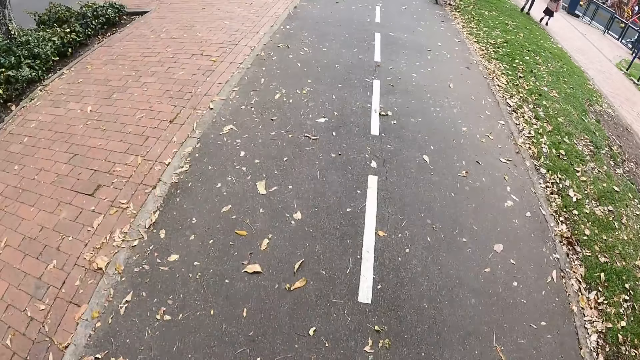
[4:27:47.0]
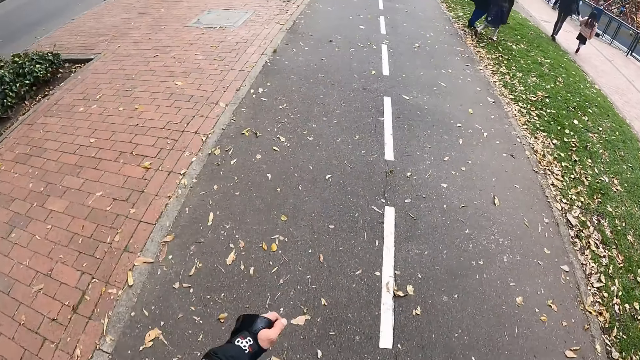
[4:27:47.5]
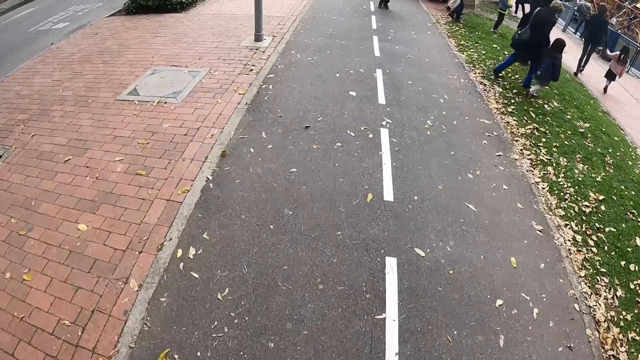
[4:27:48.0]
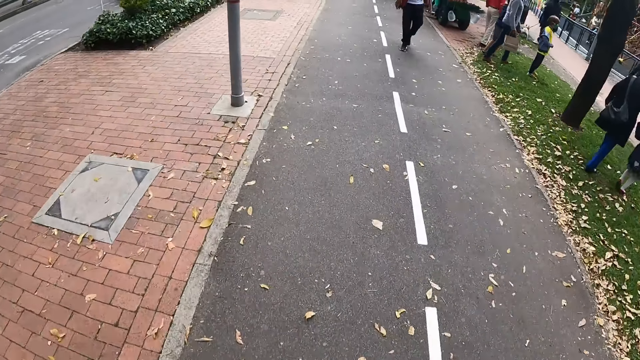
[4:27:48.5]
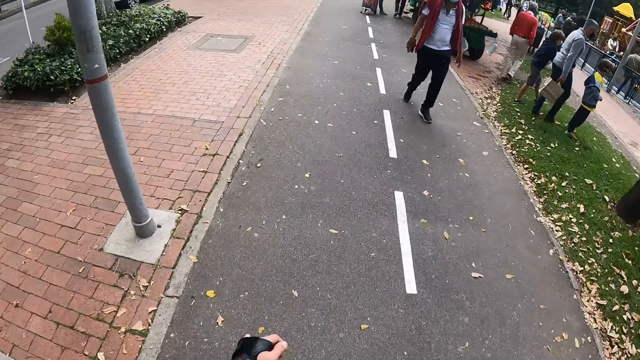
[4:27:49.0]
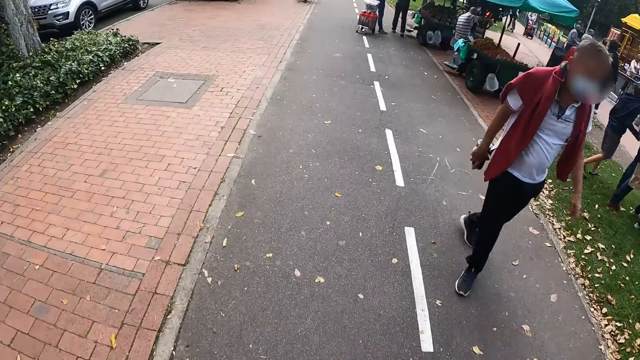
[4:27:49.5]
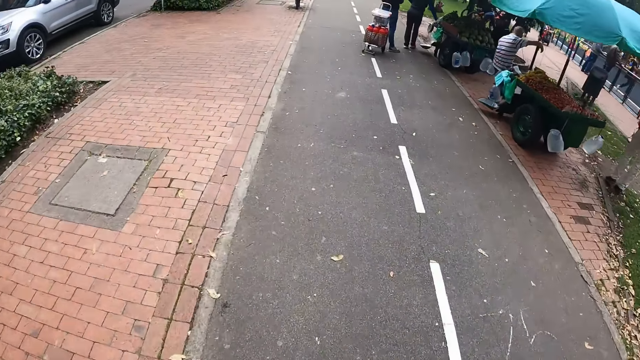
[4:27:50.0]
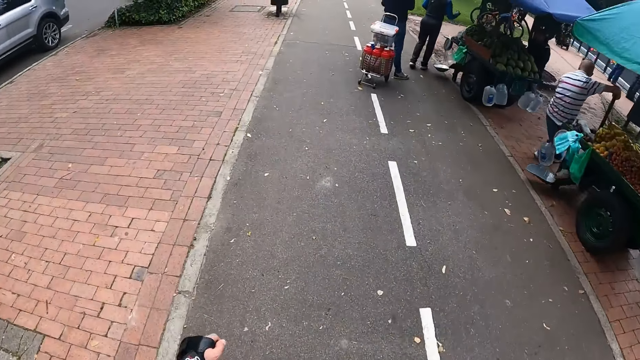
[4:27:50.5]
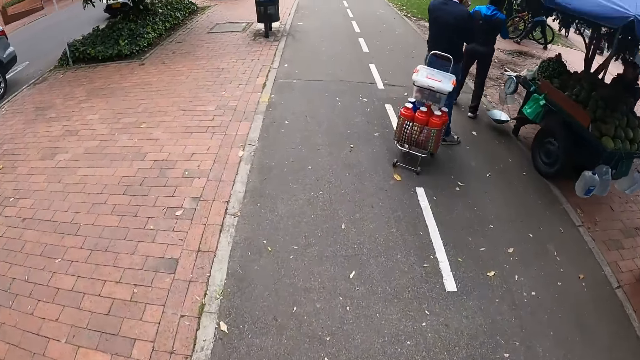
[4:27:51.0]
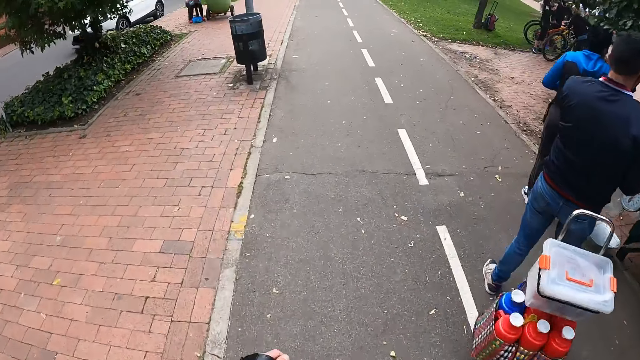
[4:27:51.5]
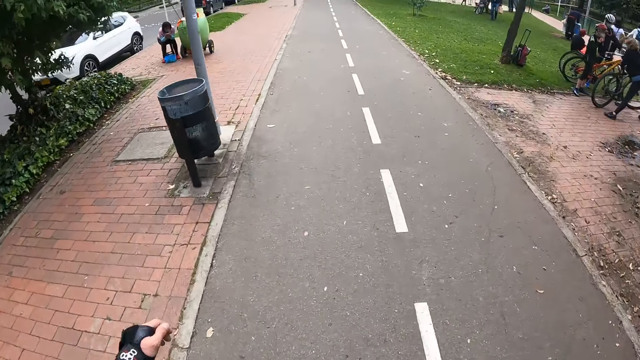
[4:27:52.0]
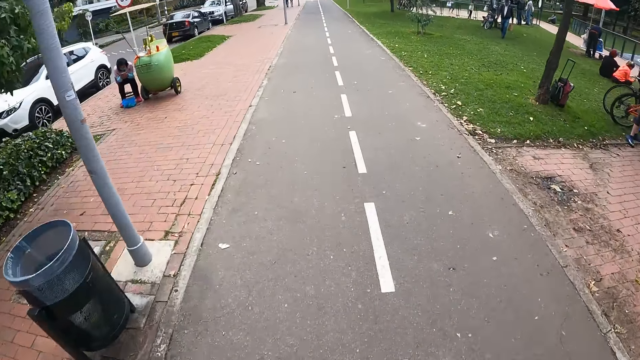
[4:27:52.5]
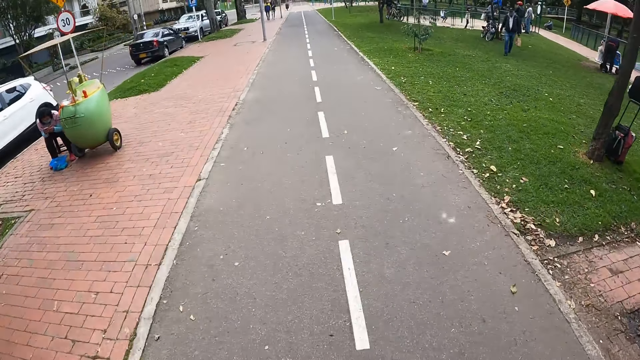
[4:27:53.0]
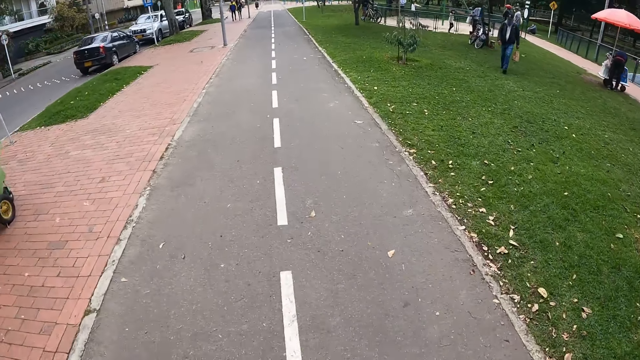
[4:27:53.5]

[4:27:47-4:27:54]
A man walks on the road towards the camera wearer.

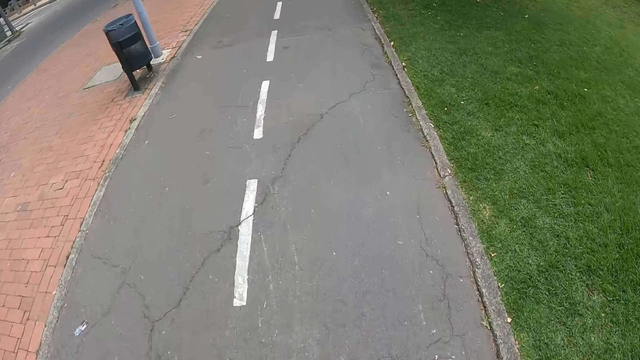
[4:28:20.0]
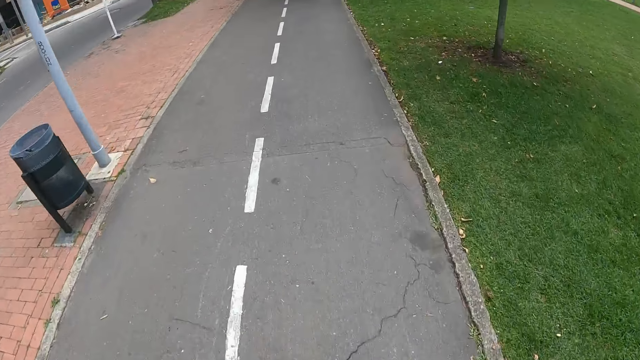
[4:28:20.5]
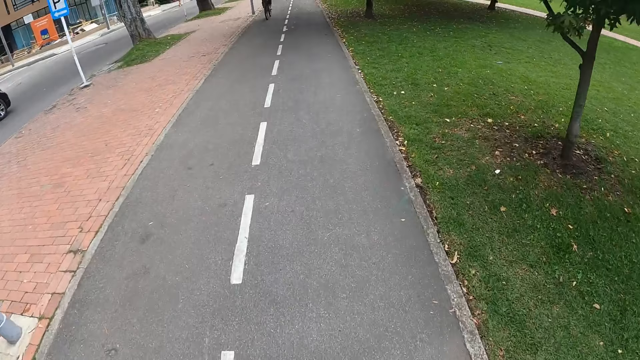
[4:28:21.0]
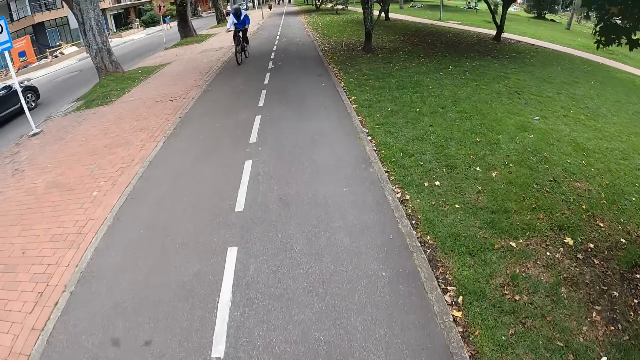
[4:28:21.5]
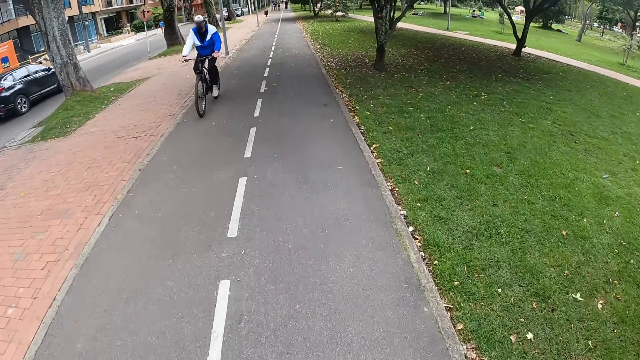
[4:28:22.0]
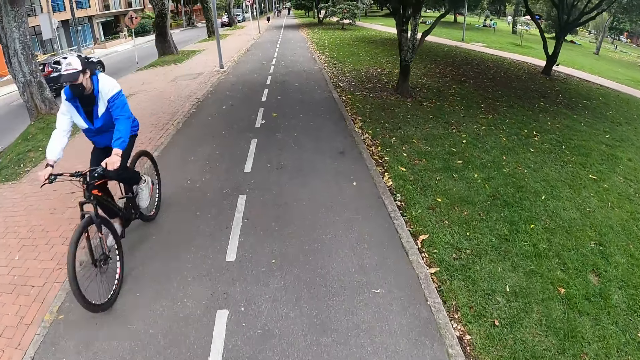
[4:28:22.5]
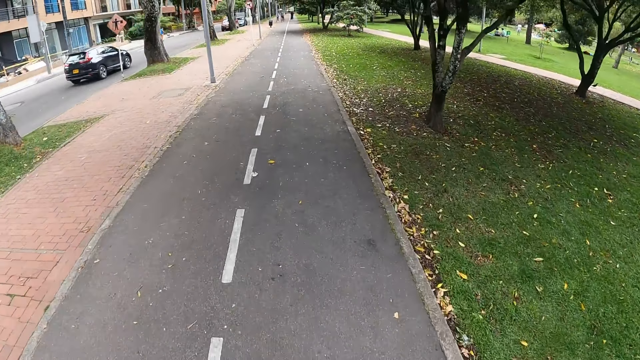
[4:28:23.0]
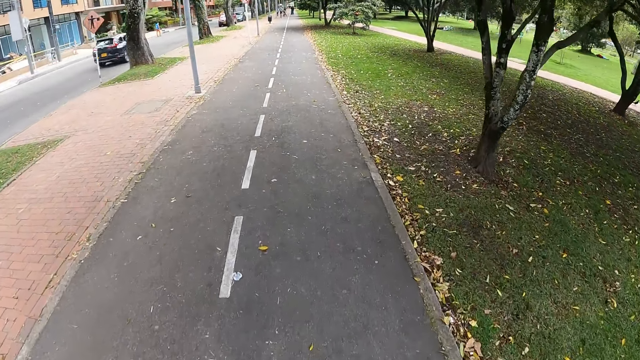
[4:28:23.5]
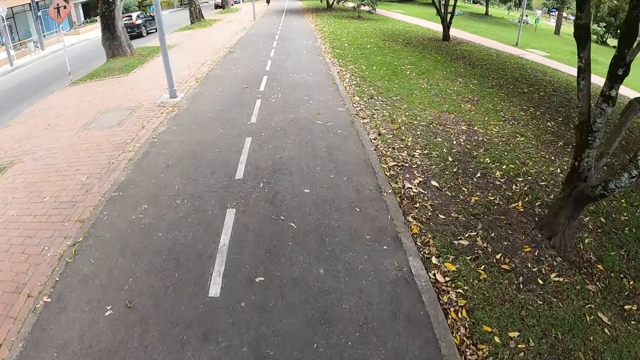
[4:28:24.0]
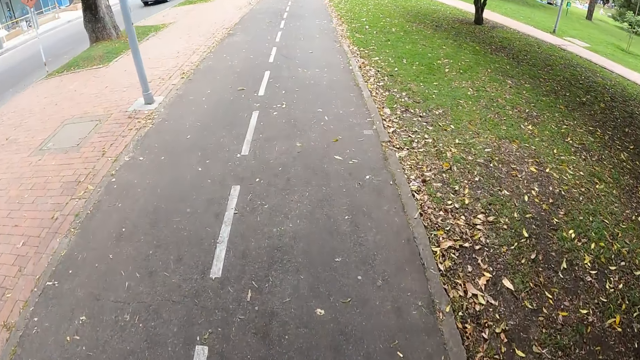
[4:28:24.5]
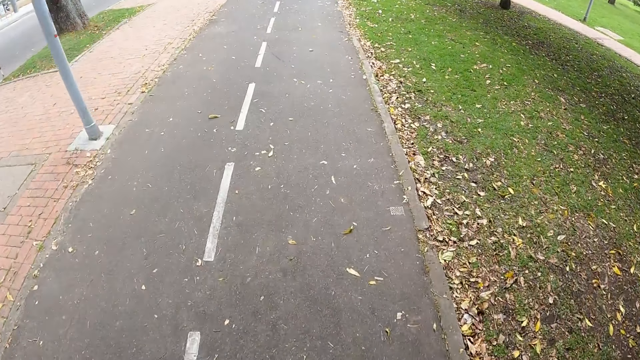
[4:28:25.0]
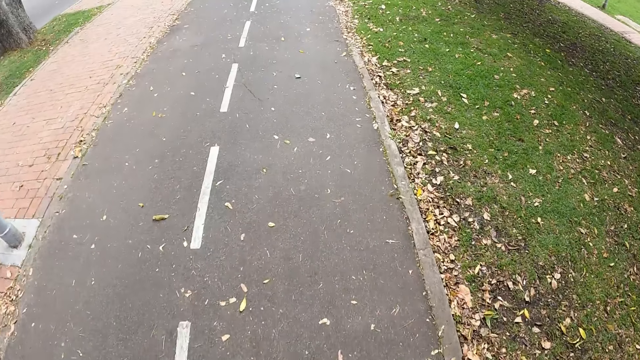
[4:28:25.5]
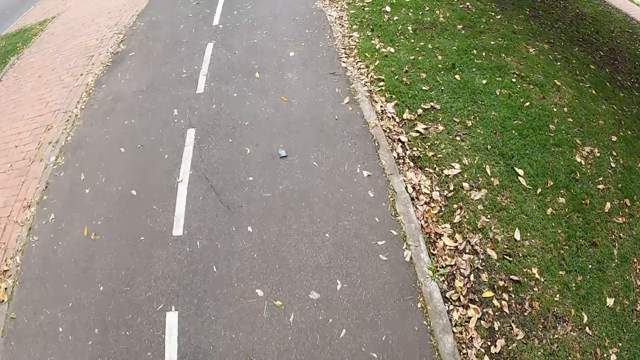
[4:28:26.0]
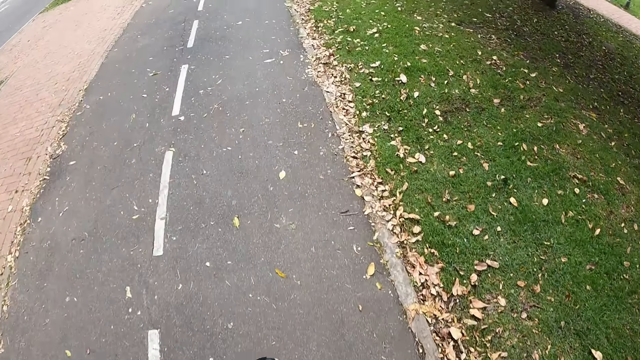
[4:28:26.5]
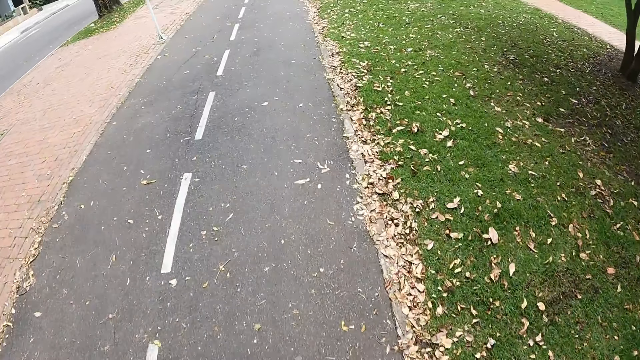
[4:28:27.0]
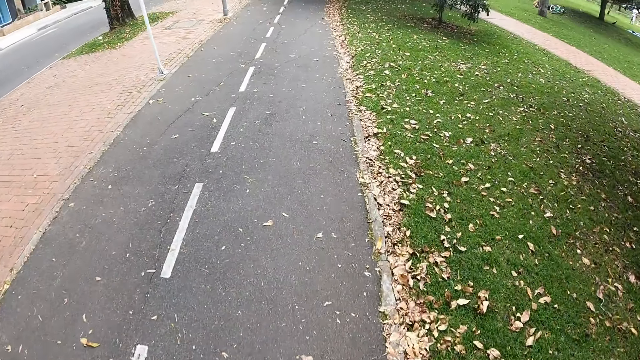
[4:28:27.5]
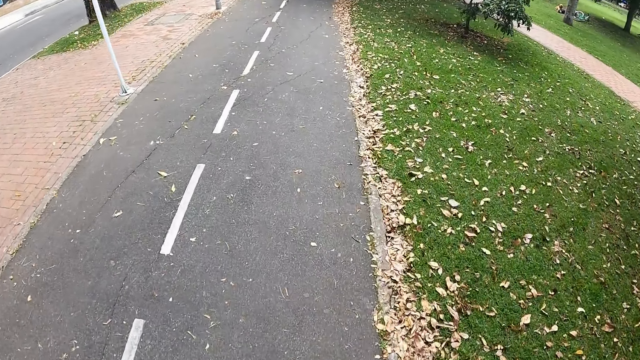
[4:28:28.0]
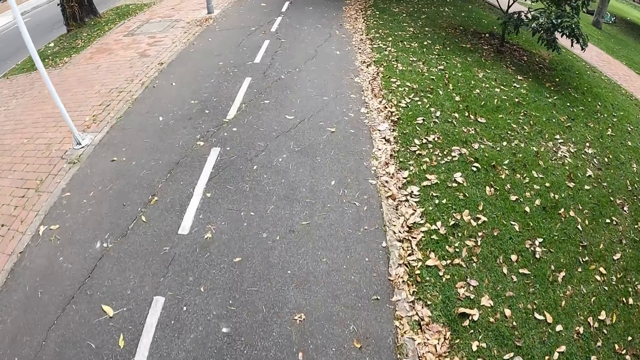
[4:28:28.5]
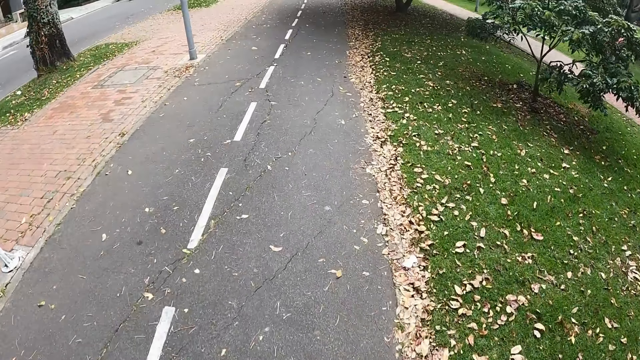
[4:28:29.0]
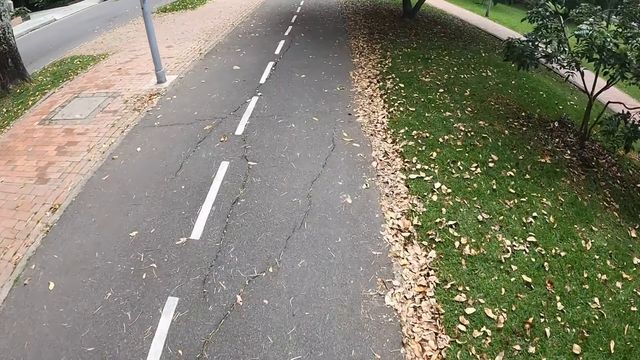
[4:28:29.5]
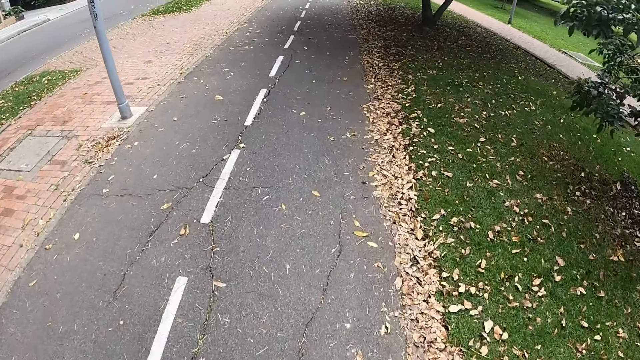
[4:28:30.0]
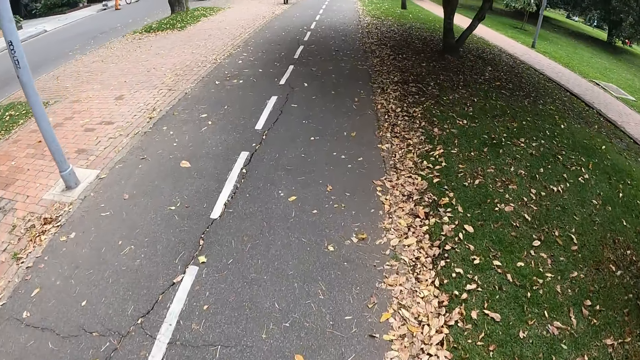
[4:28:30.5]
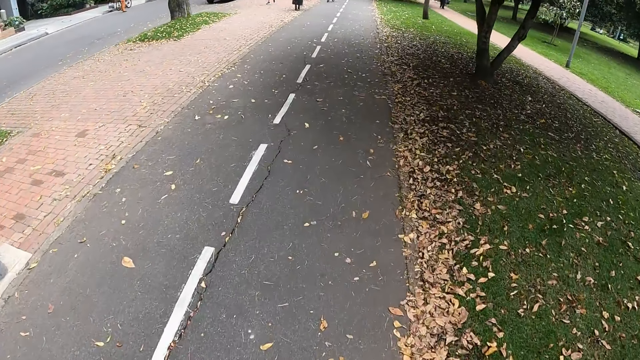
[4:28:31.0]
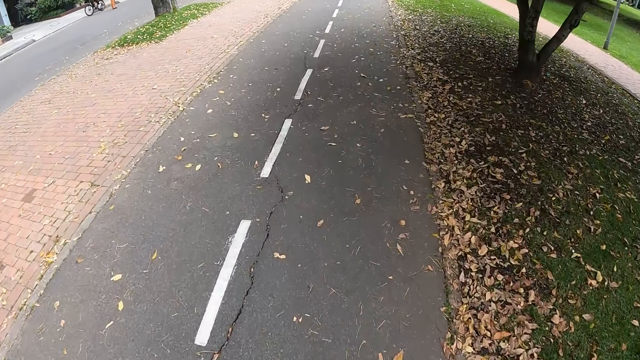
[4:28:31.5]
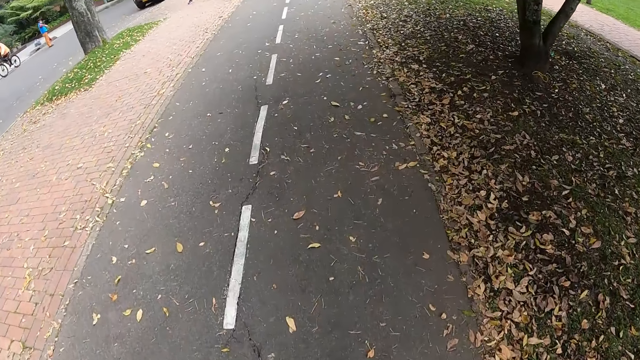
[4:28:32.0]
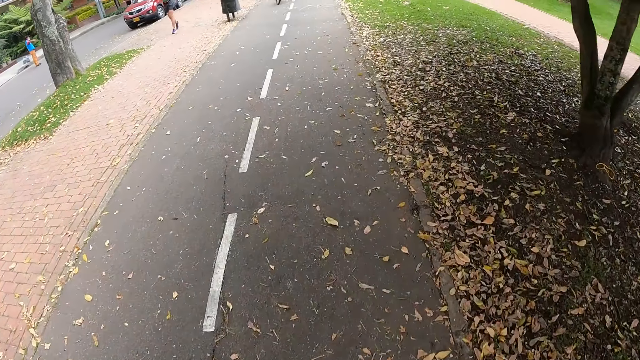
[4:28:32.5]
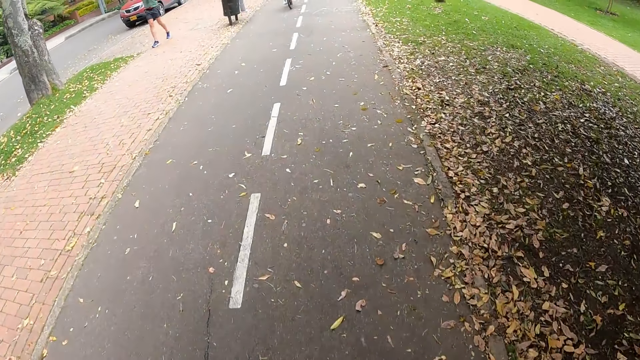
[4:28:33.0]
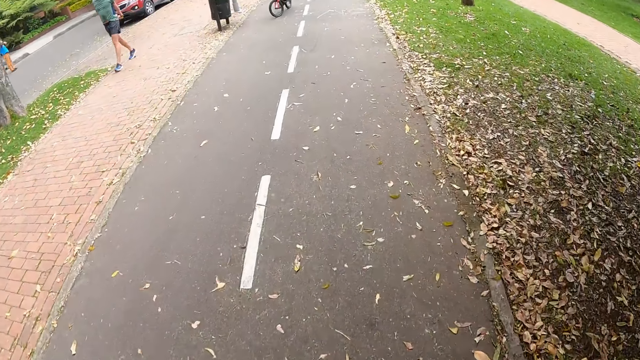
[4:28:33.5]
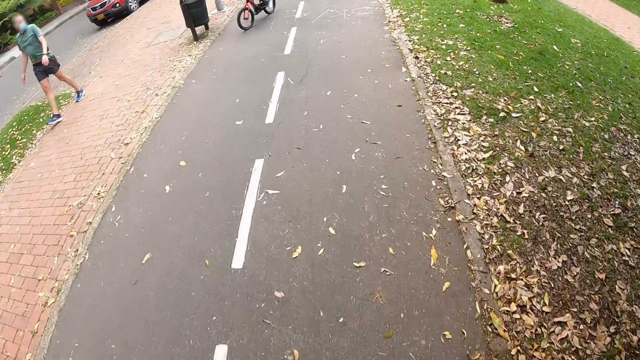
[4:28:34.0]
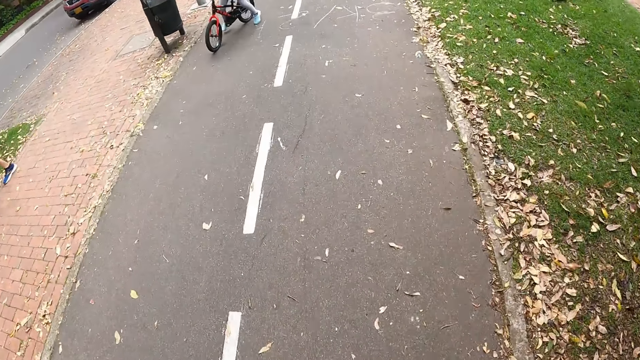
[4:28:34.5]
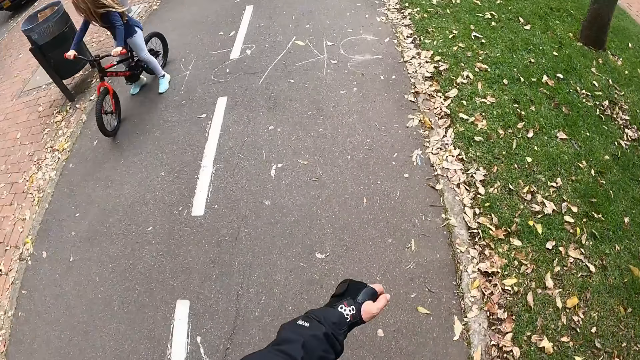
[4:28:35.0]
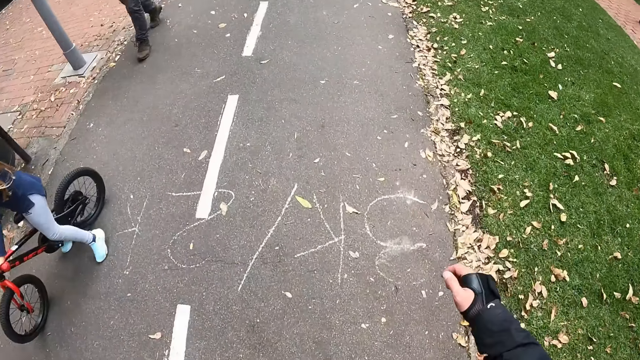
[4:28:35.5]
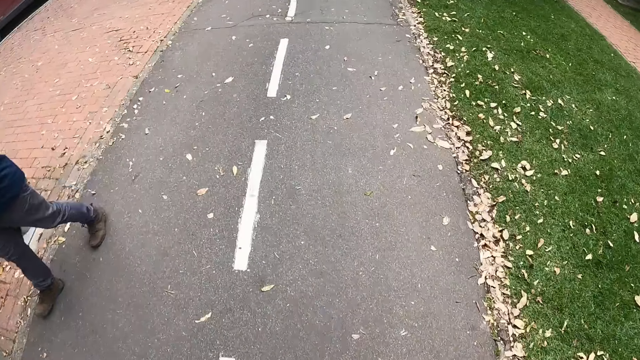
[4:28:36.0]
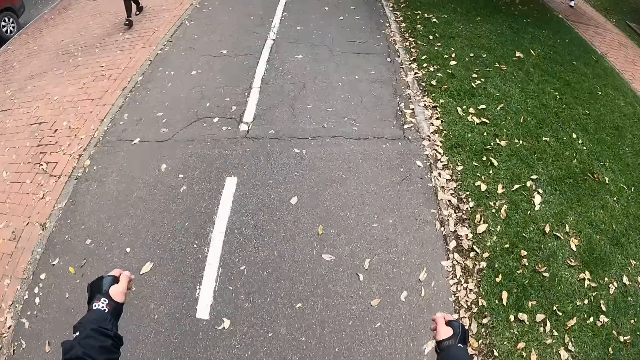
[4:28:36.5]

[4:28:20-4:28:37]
A man rides the bicycle. The camera wearer skates past a cyclist with a blue and white jacket. They skate past a girl with a bicycle.
